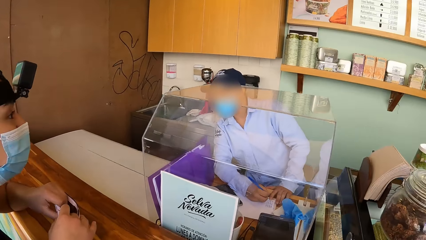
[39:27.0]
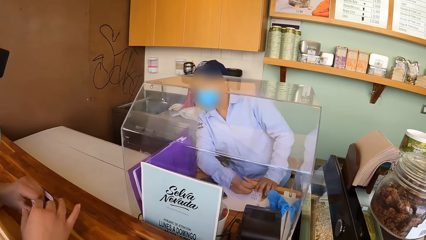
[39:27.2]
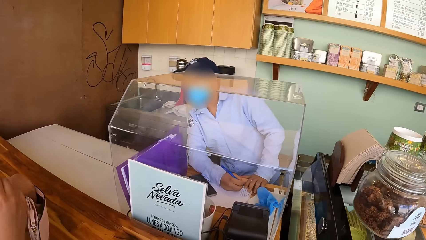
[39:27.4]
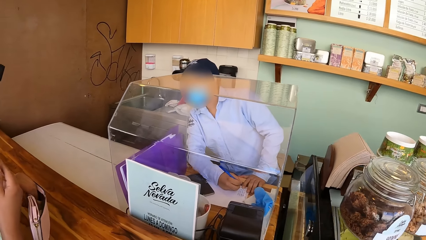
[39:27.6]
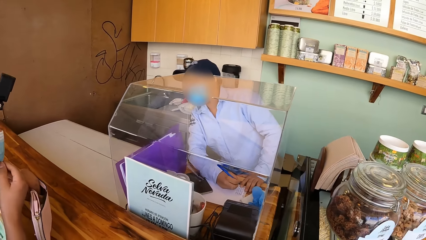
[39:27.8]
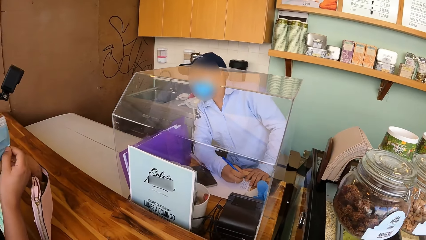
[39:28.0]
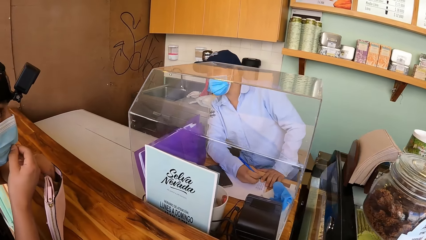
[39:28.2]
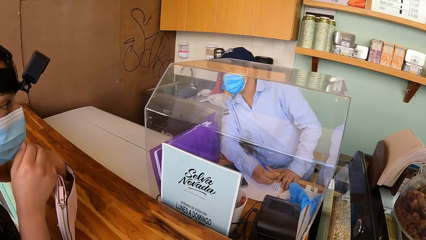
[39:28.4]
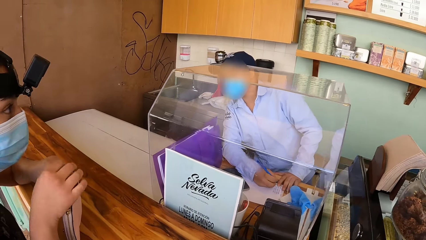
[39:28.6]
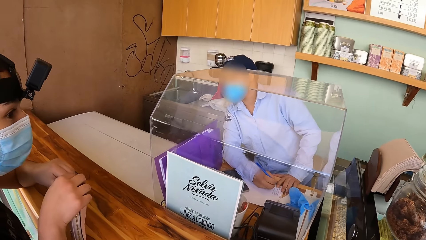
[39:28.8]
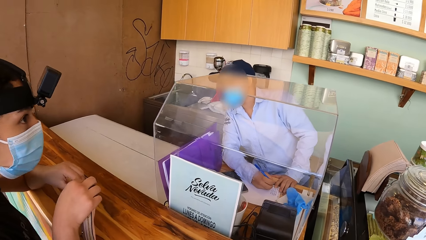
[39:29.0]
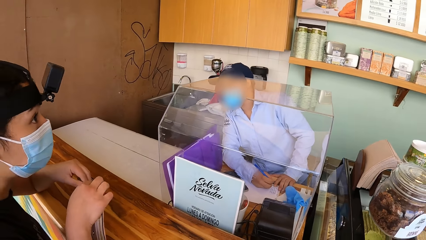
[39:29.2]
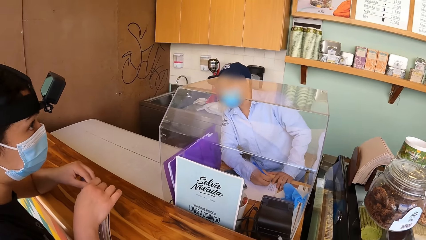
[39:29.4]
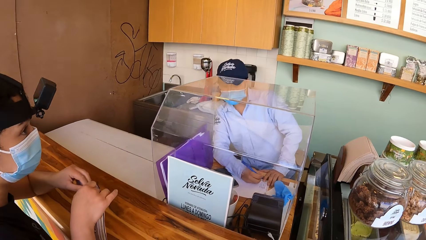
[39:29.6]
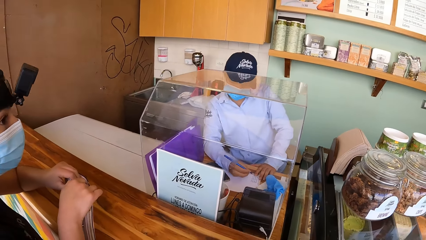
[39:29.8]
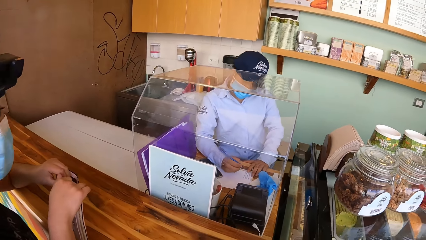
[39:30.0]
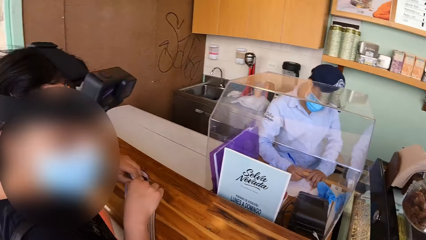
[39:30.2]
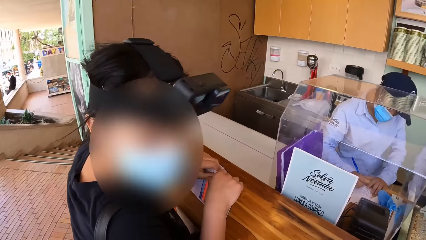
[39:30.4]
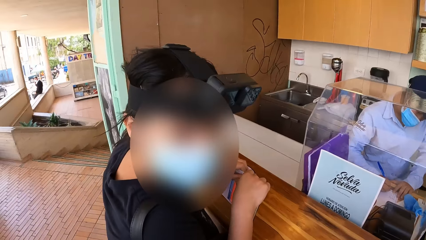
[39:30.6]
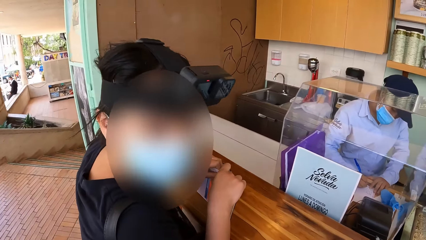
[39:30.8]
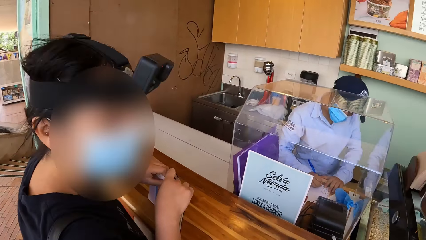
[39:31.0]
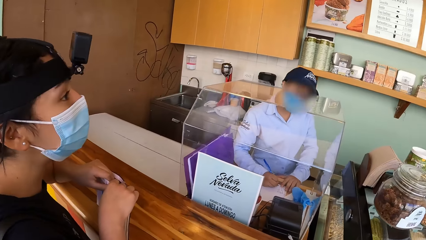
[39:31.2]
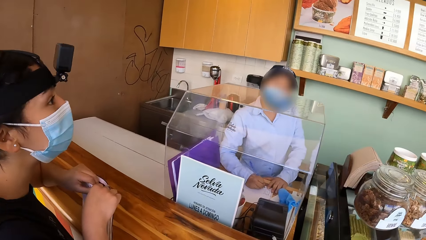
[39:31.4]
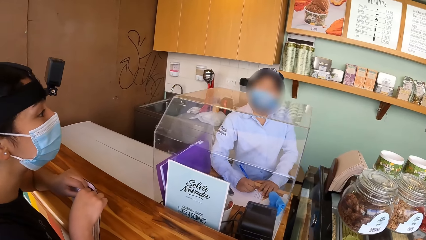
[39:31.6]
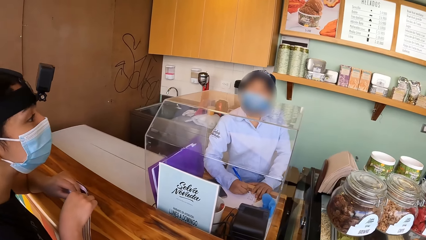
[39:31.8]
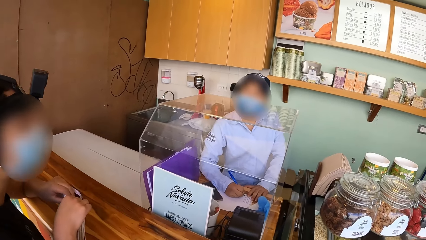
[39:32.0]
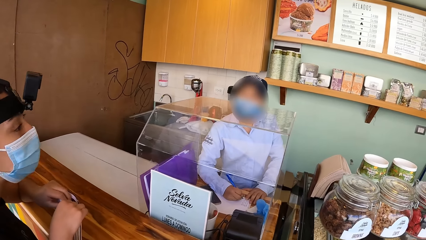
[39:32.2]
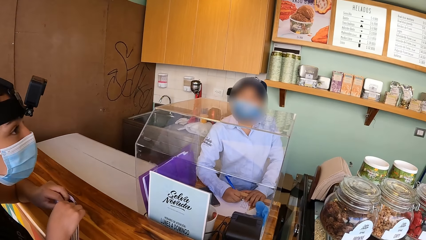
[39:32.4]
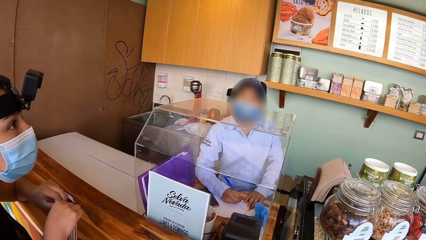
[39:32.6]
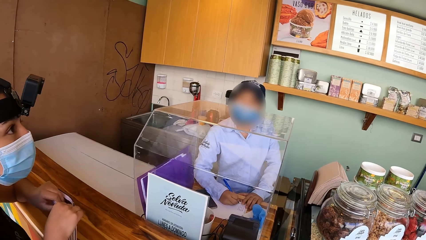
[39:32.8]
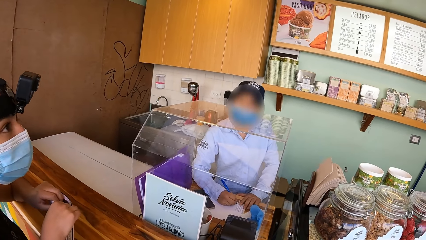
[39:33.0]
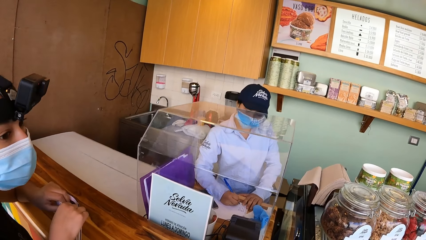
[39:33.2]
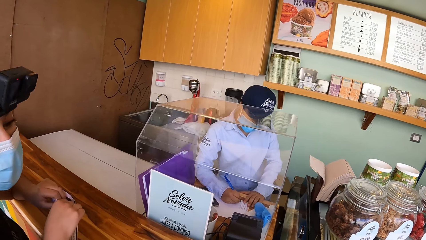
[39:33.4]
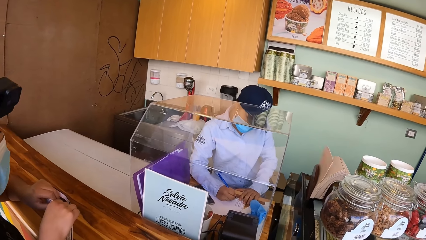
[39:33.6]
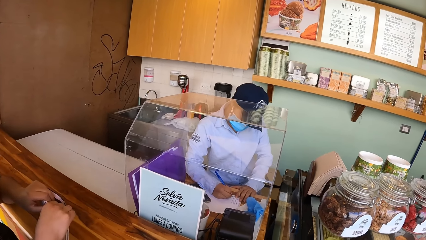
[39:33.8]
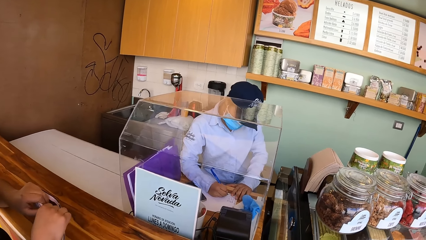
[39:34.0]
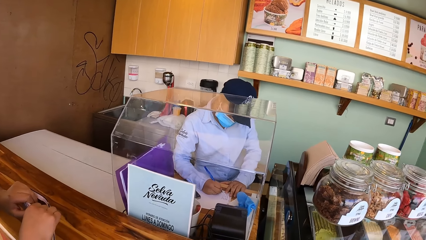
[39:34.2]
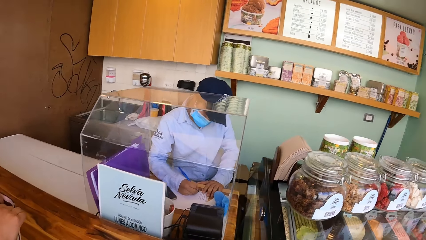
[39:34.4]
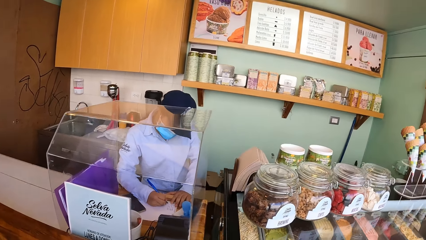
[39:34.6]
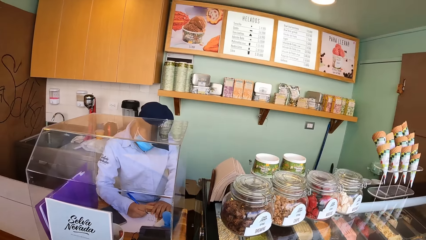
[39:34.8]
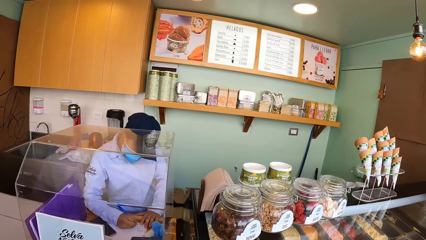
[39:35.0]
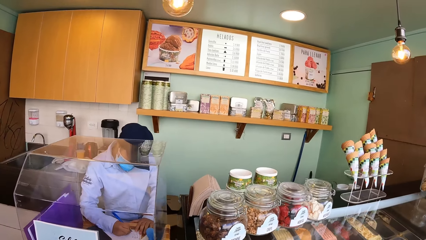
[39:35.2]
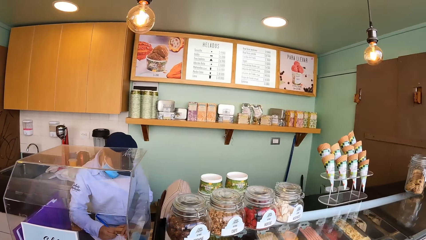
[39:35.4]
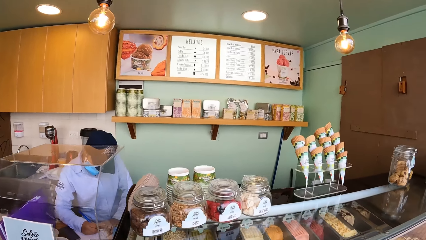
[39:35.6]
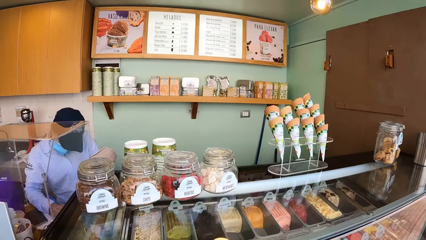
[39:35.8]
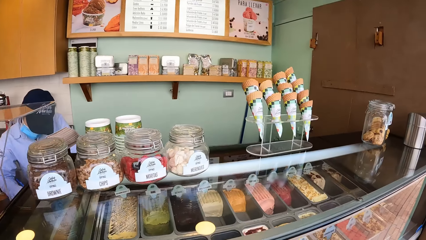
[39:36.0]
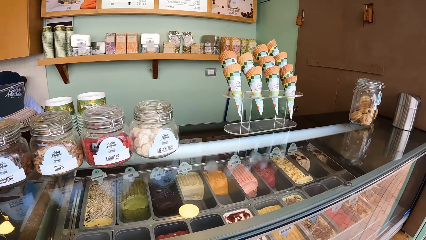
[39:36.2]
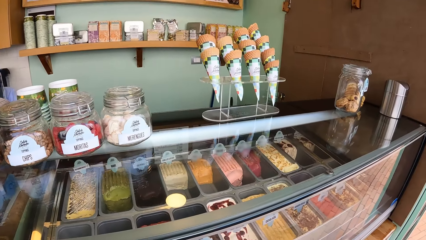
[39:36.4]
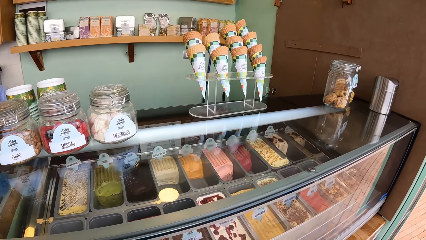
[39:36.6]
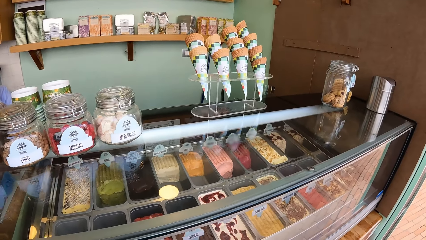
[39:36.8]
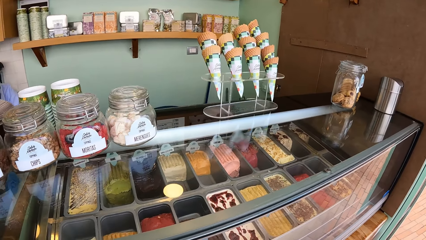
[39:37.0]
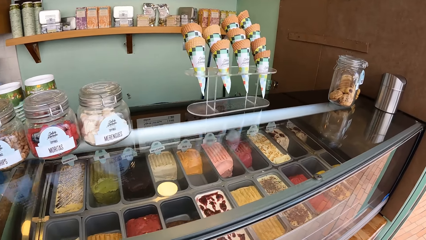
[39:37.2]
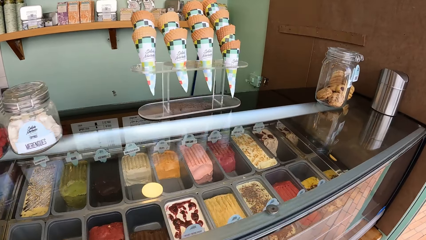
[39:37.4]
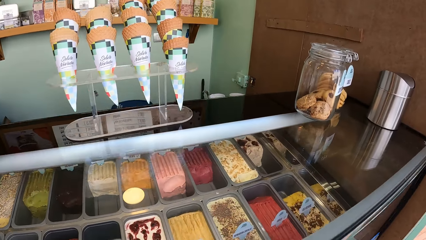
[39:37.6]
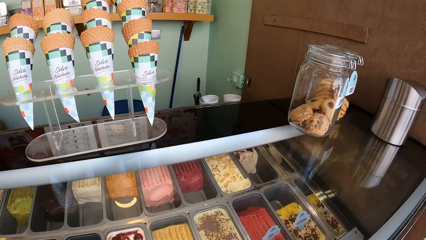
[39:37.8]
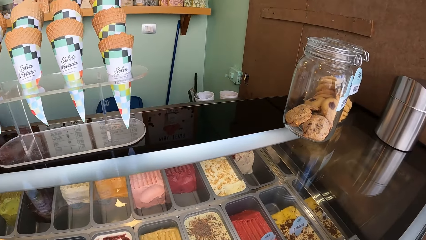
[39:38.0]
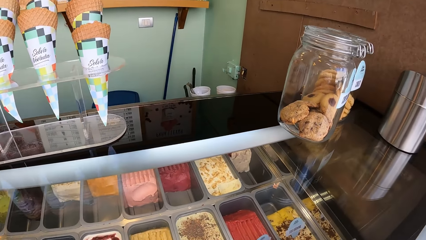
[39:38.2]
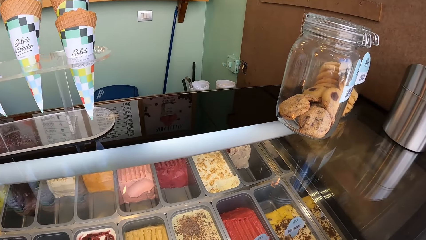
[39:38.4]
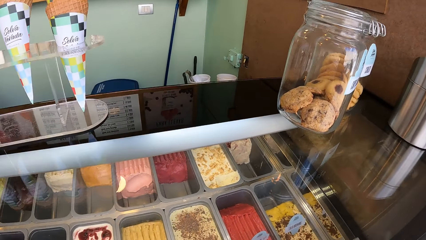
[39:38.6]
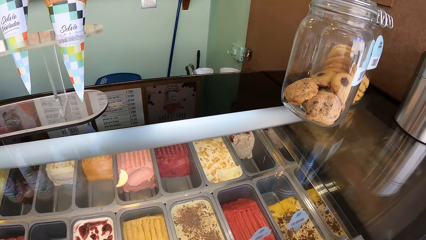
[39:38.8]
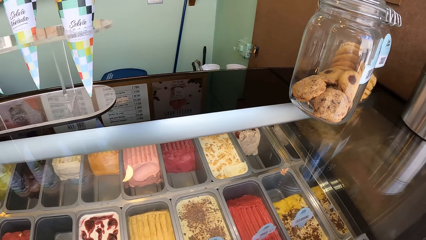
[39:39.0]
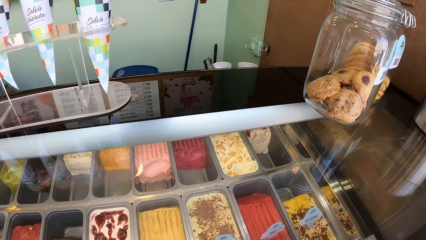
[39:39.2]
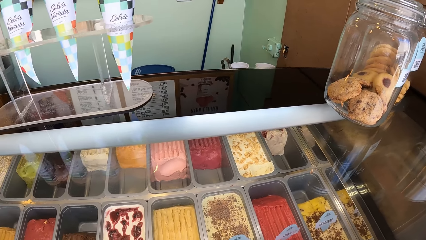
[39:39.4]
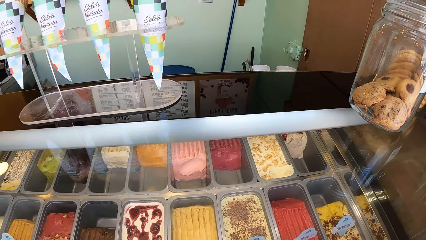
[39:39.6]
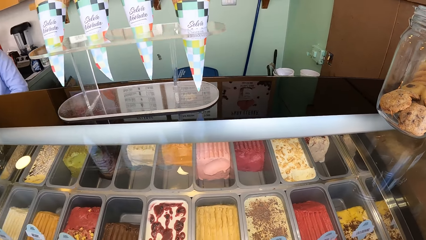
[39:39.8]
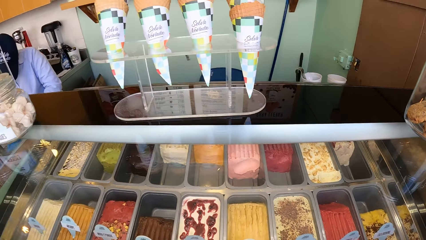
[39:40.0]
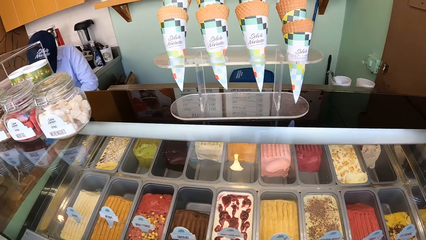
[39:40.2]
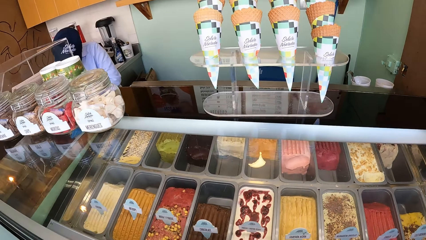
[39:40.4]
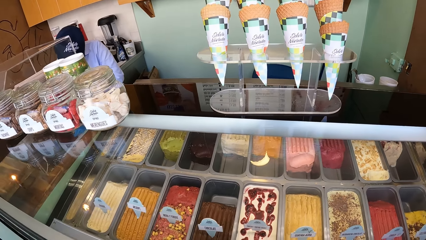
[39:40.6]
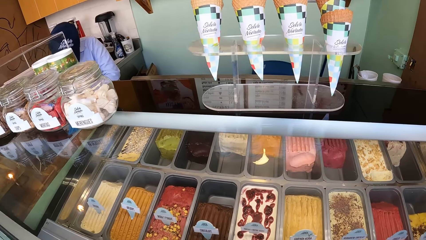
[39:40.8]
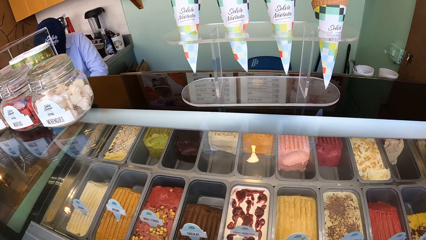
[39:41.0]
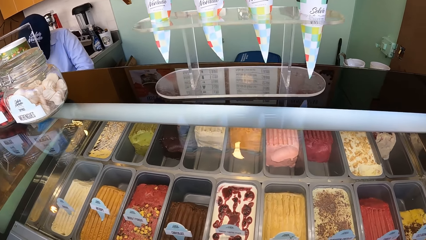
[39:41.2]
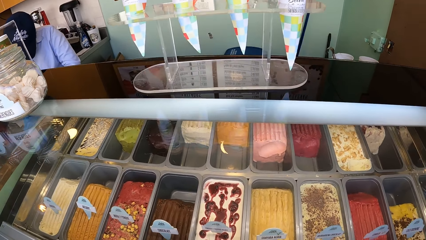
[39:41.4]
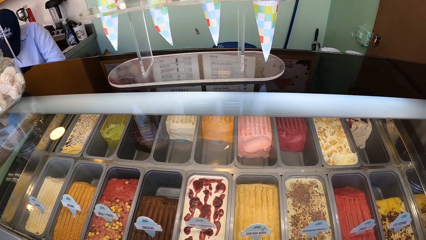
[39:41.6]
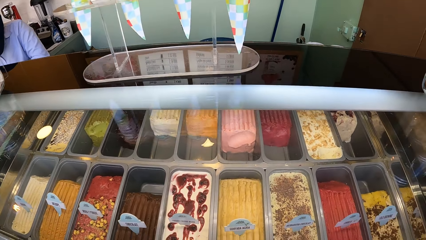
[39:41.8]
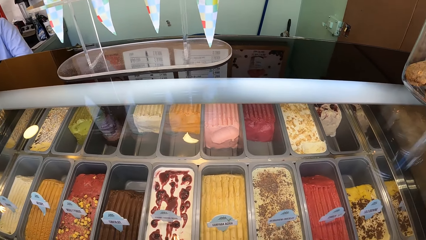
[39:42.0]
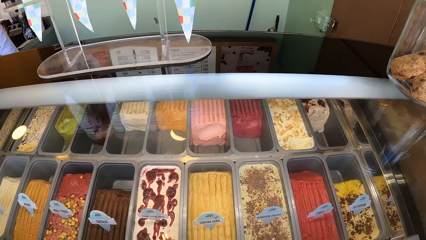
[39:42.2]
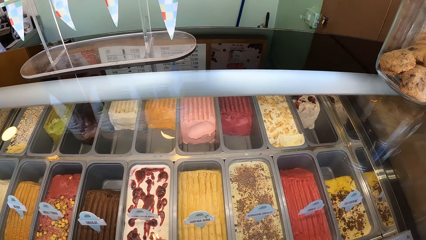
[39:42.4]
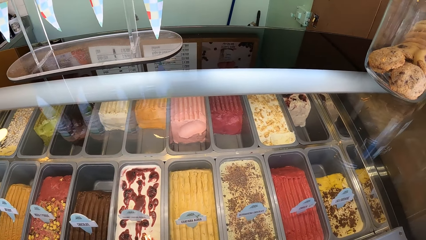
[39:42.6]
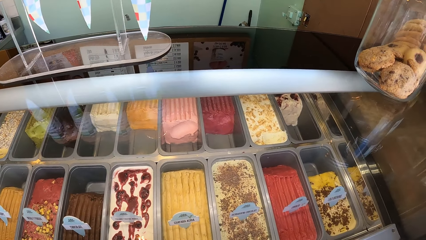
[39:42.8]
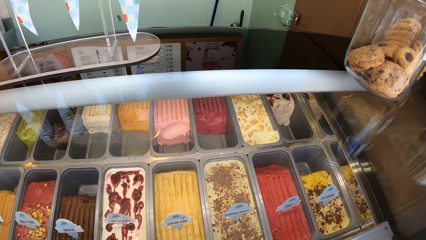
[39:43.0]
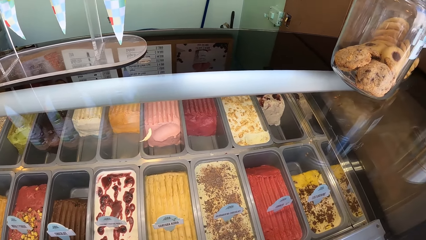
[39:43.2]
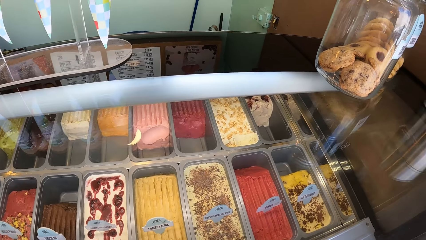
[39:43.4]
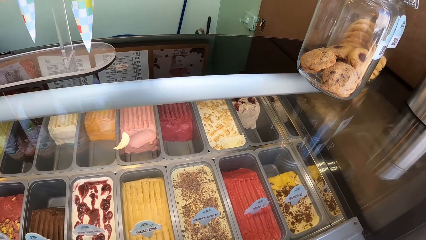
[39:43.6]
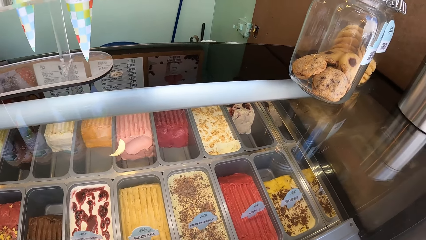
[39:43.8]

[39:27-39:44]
A woman adjusts her nose mask with her right hand. She holds the purse with her hands. Another woman writes on the book with the pen in her right hand.
